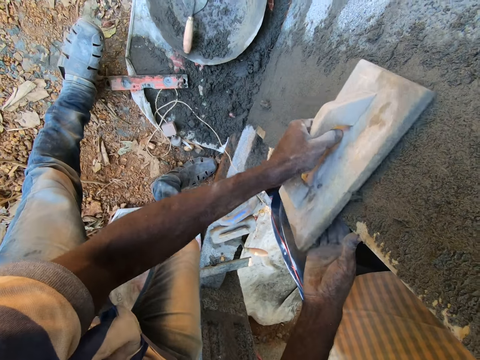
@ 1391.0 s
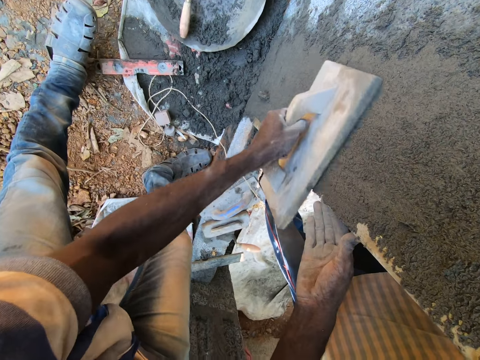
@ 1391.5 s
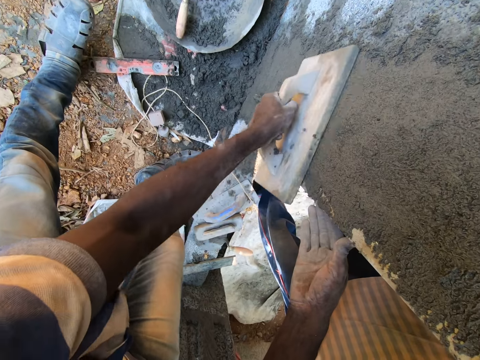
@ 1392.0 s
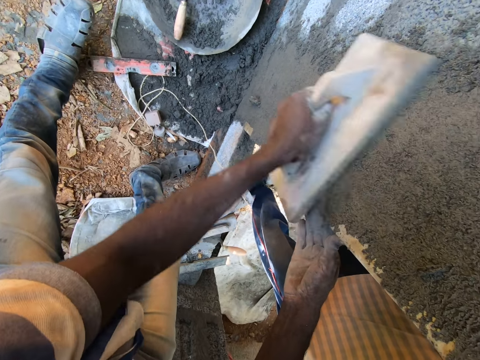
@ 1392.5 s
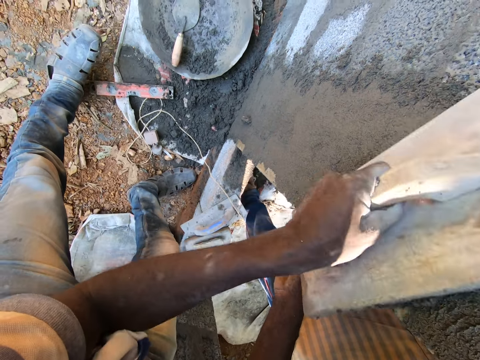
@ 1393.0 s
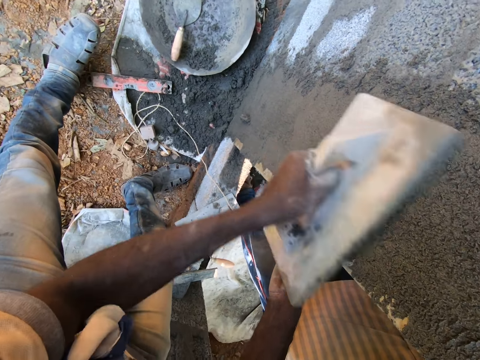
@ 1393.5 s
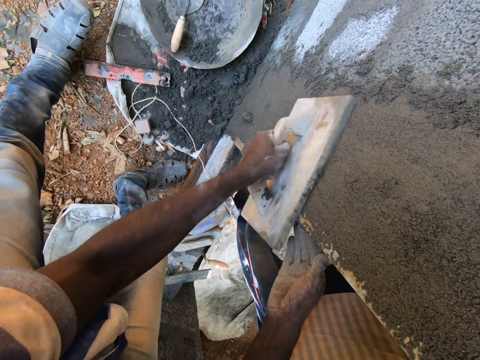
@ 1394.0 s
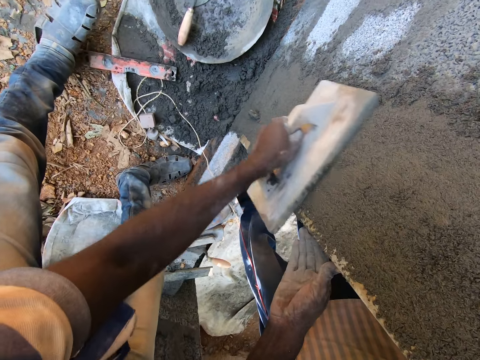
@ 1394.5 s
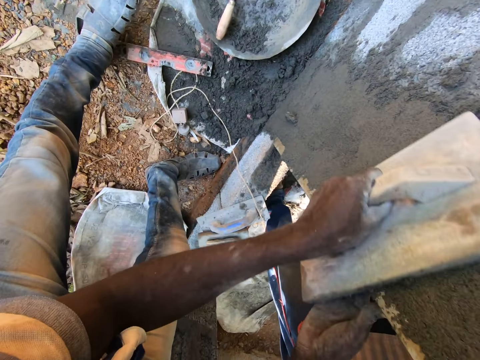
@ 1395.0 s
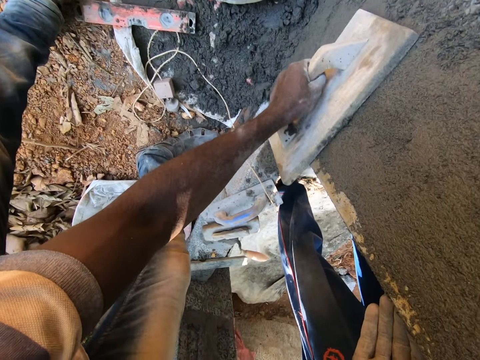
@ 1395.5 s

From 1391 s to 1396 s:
The camera wearer smoothens the plastered wall with the wooden float in his left hand.

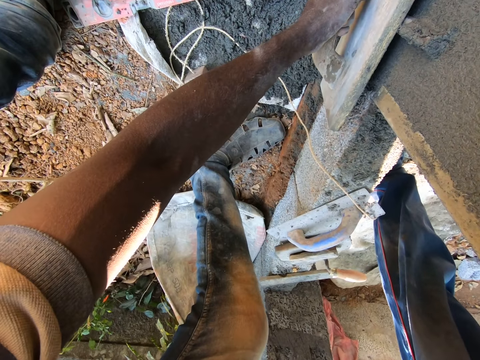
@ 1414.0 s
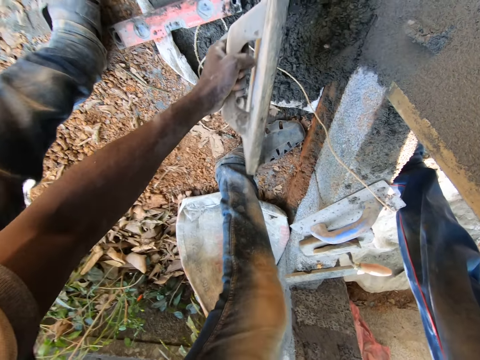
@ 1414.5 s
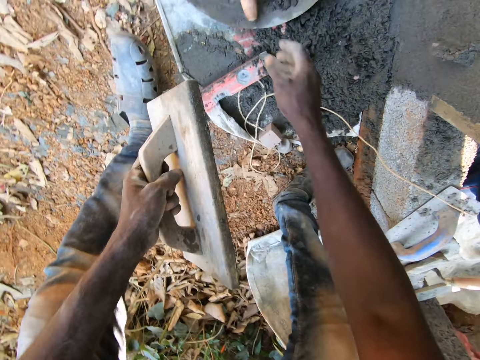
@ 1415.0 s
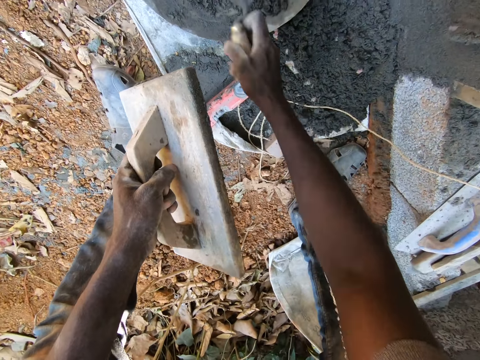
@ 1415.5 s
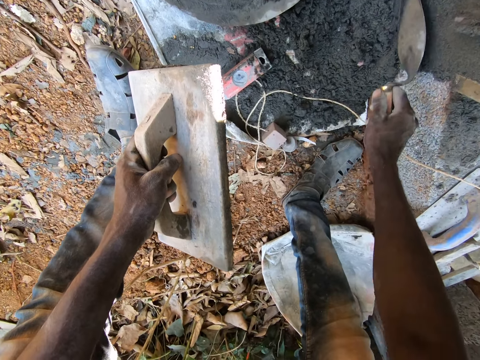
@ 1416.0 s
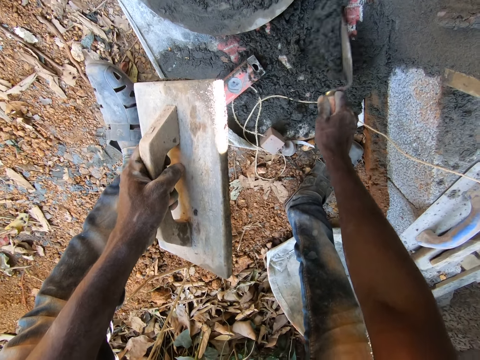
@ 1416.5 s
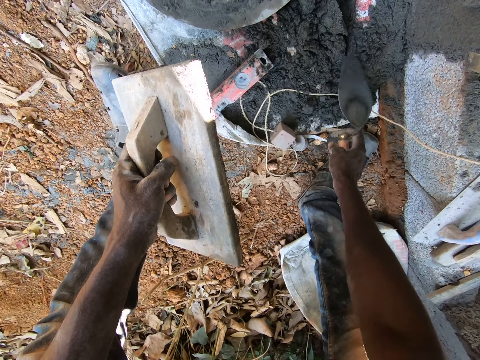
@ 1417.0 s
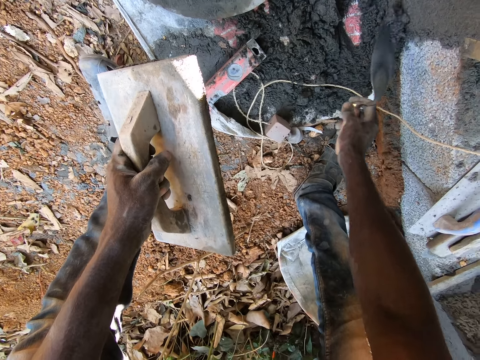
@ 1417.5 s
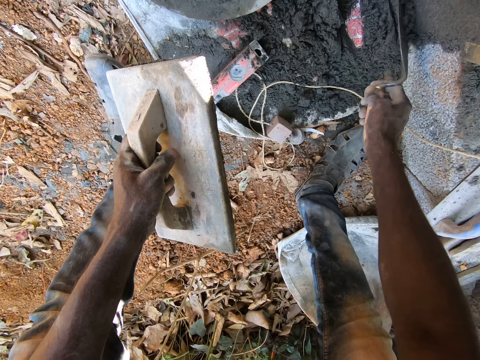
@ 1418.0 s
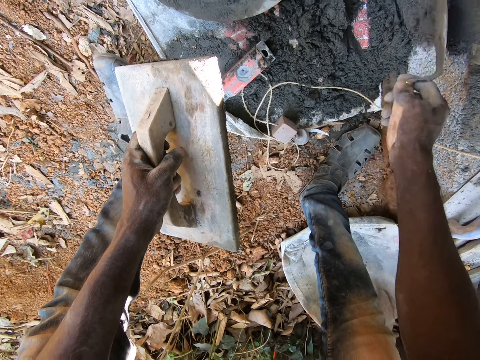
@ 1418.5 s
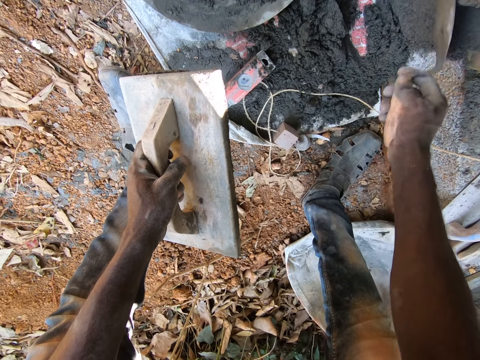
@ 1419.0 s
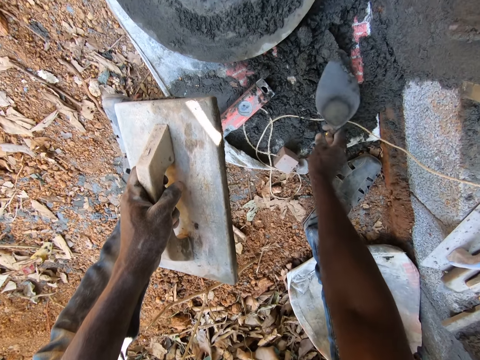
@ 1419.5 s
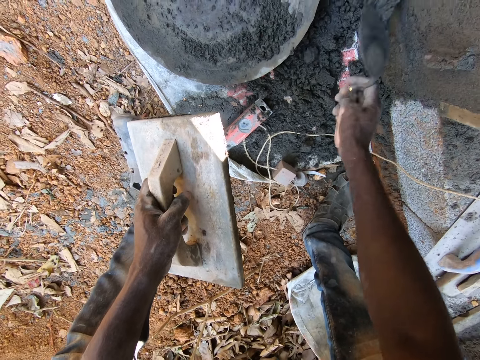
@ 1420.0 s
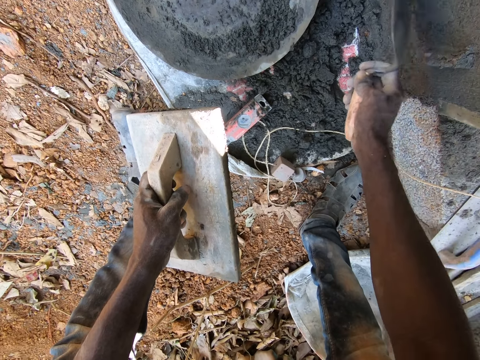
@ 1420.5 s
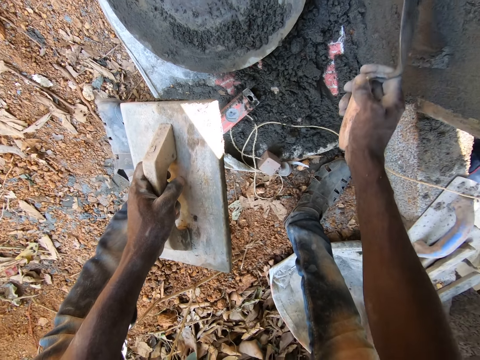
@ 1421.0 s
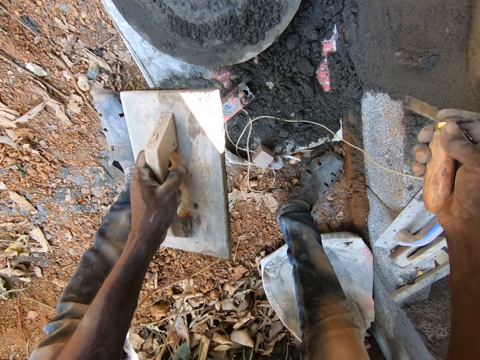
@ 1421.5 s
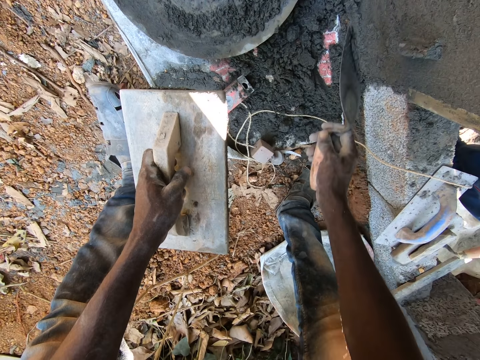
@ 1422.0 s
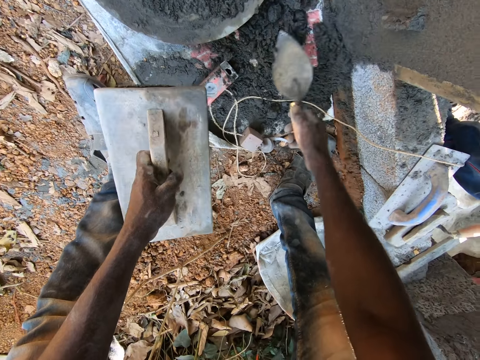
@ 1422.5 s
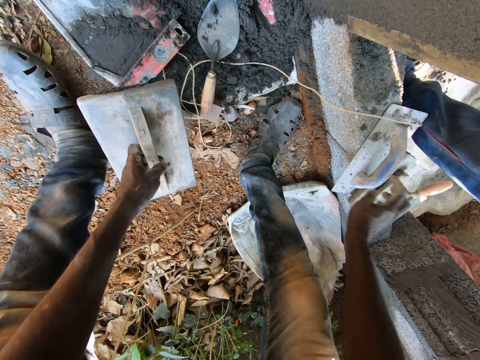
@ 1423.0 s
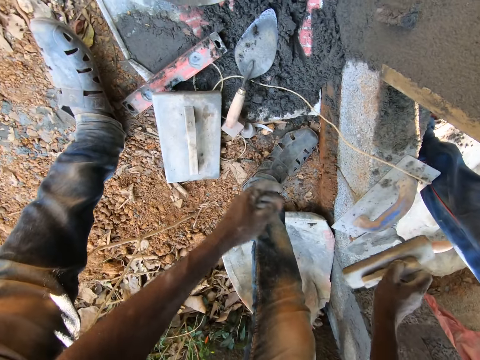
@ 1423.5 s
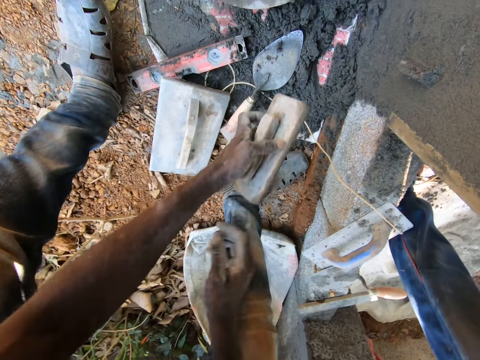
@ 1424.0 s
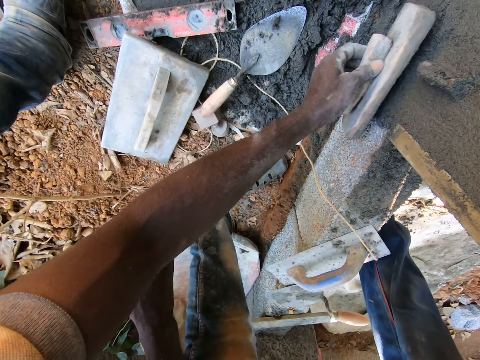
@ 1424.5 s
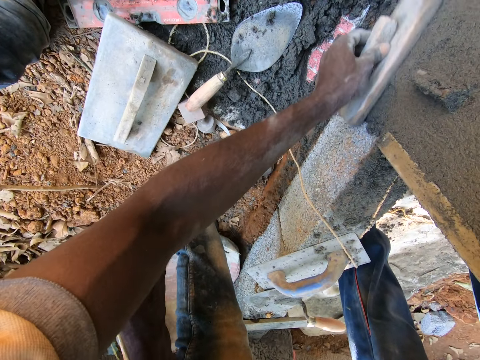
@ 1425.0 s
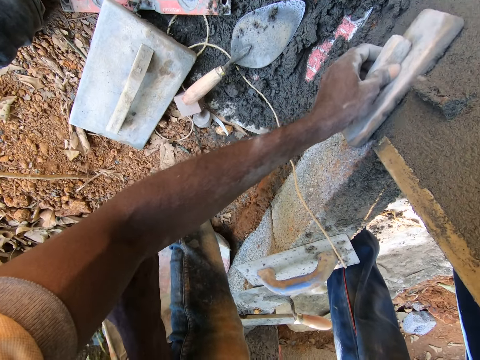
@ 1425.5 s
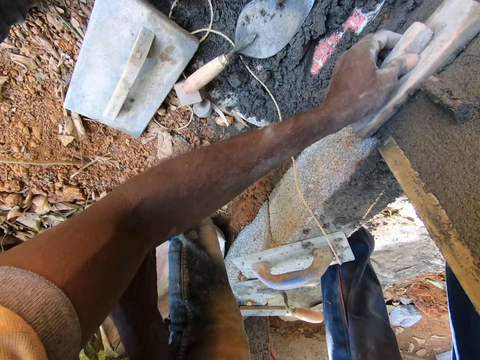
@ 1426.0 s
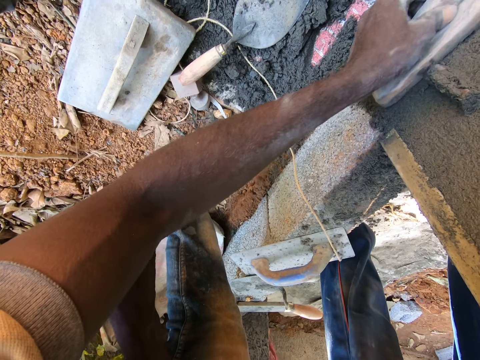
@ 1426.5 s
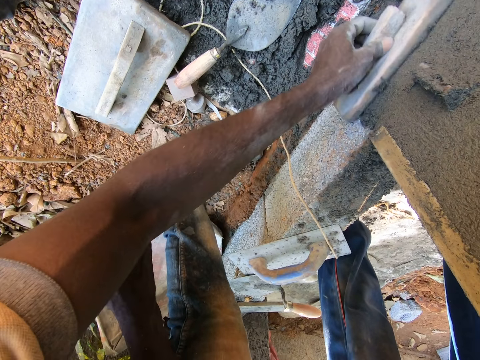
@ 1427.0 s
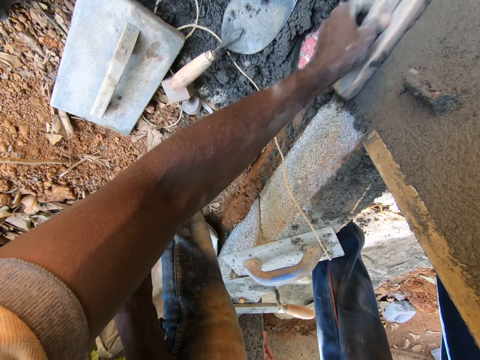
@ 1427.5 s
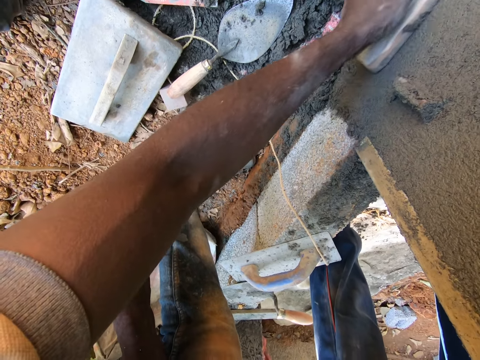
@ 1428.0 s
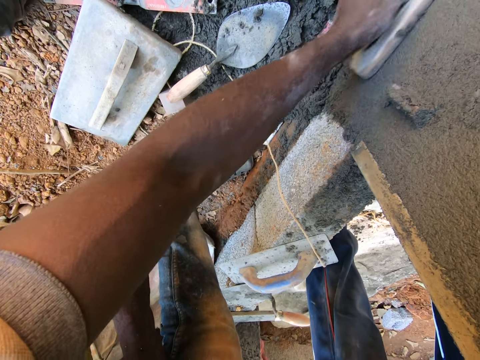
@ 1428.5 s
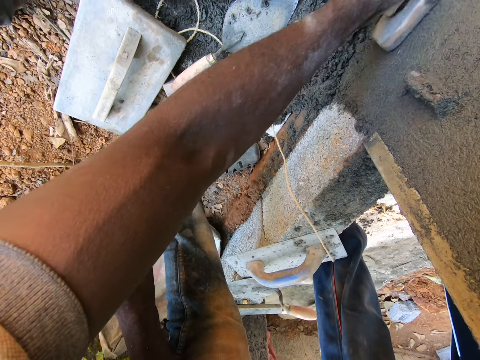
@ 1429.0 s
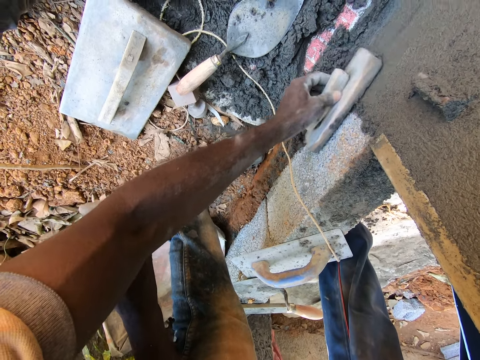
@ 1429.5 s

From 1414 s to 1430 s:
The camera wearer picks the brick trowel from the head pan on the floor with his right hand. He moves the mortar on the sack on the floor with the brick trowel in his right hand. He scoops some mortar from the sack on the floor with the brick trowel in his right hand. He plasters the wall with the mortar on the brick trowel in his right hand. He scoops some mortar from the sack on the floor with the brick trowel in his right hand. He plasters the wall with the mortar on the brick trowel in his right hand. He drops the brick trowel in his right hand on the sack on the floor. He drops the wooden float in his left hand on the floor. He picks the wooden float from the wall with his right hand. He passes the wooden float in his right hand to his left hand. He smoothens the plastered wall with the wooden float in his left hand.

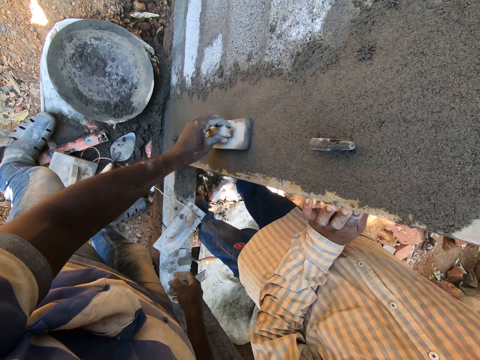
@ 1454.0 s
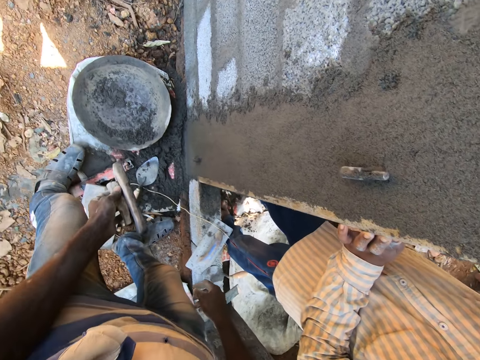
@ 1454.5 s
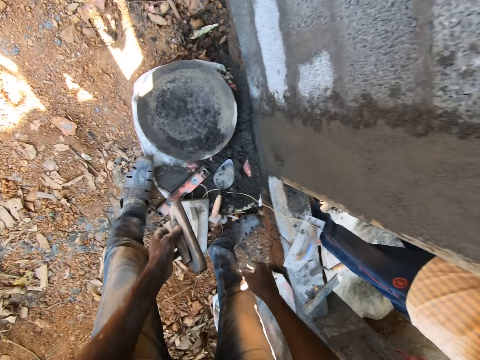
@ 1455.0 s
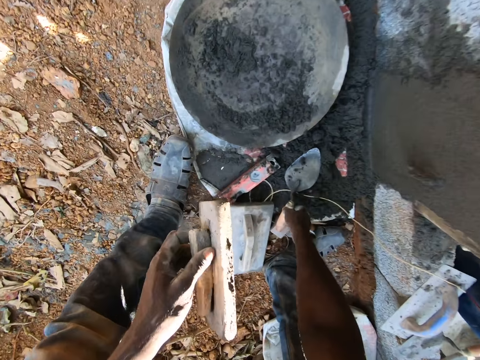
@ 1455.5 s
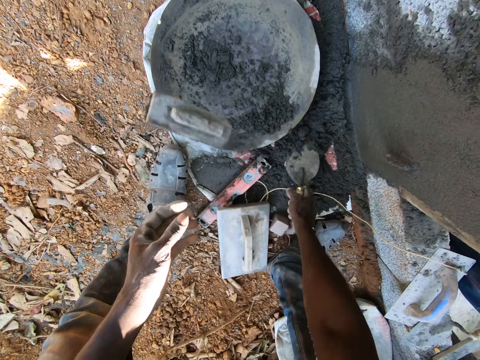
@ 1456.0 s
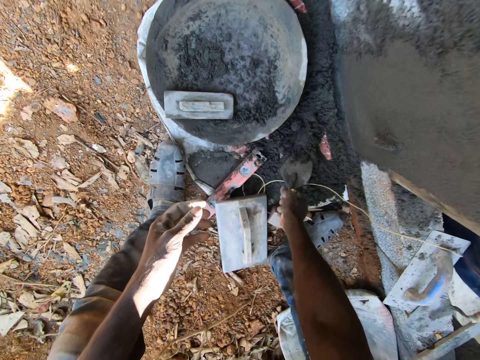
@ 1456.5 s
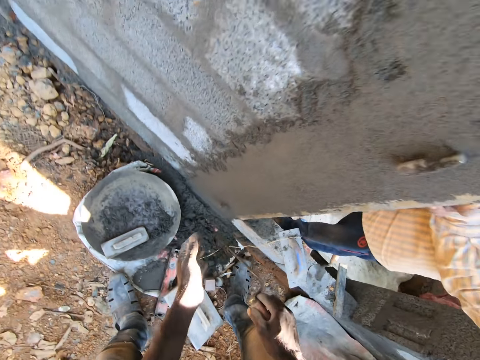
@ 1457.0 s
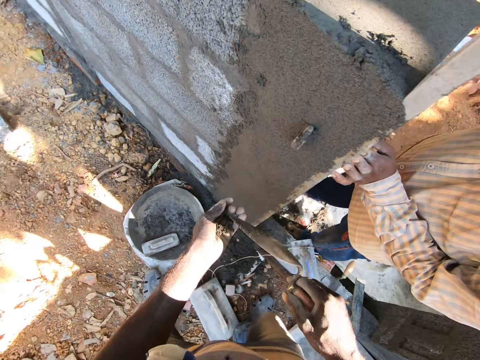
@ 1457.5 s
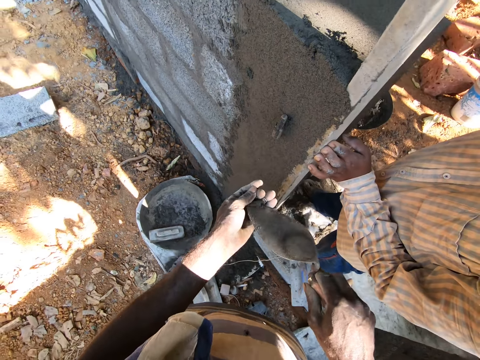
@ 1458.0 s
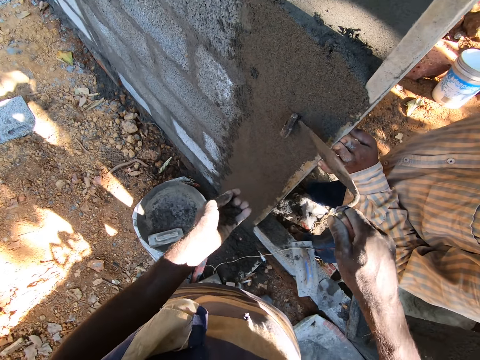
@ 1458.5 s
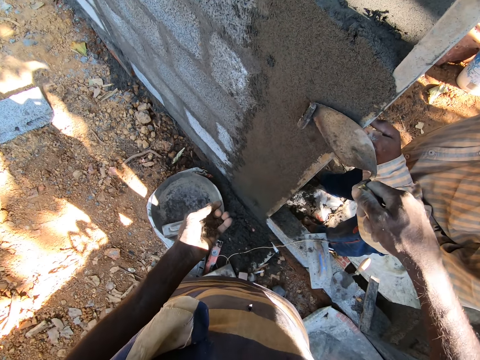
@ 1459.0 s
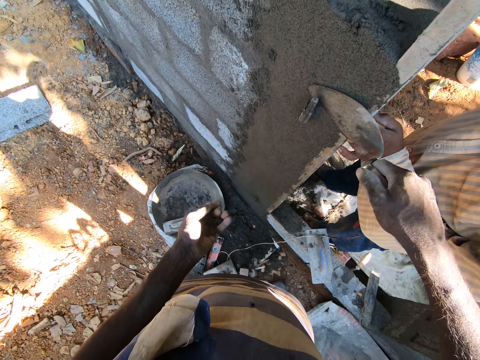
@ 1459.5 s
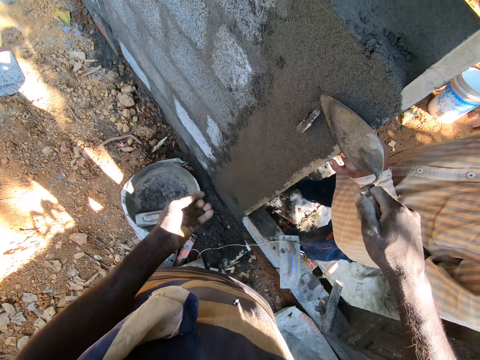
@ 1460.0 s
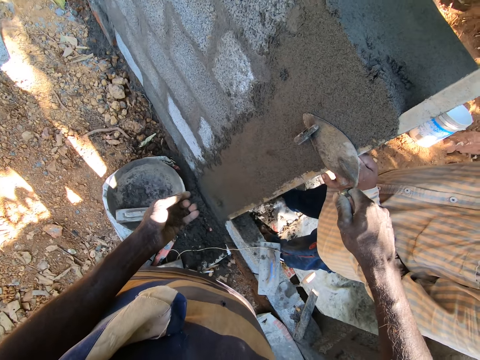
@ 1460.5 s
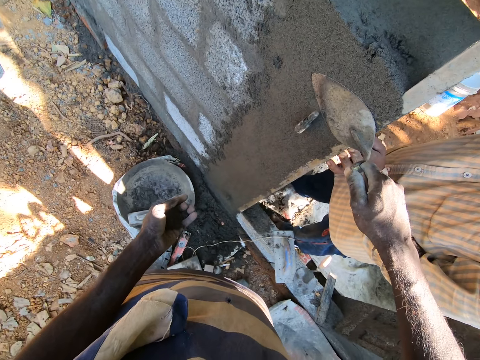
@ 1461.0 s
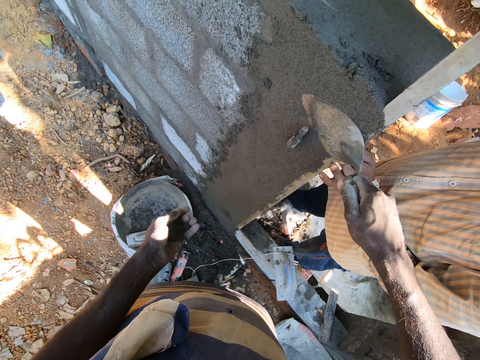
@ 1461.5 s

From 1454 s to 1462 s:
The camera wearer picks the brick trowel from the sack on the floor with his right hand. He drops the wooden float in his left hand in the head pan on the floor. He scoops some mortar from the sack on the floor with the brick trowel in his right hand. He pours the mortar on the brick trowel in his right hand into the palm of his left hand. He scoops the mortar from his left hand with the brick trowel in his right hand. He plasters the wall with the mortar on the brick trowel in his right hand. He smoothens the wall with the brick trowel in his right hand.
